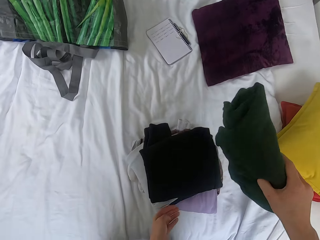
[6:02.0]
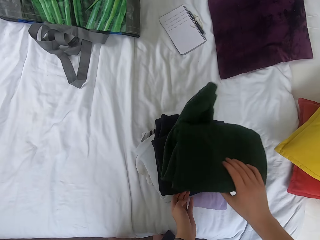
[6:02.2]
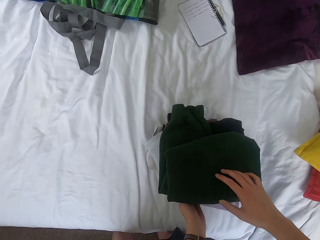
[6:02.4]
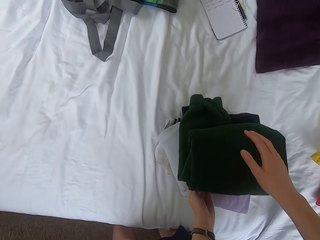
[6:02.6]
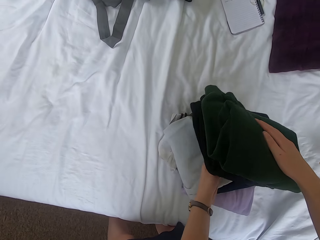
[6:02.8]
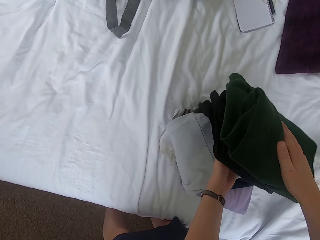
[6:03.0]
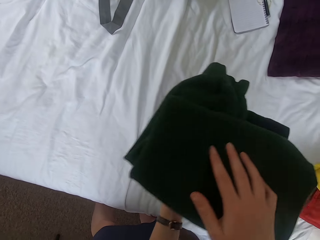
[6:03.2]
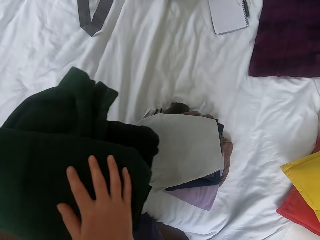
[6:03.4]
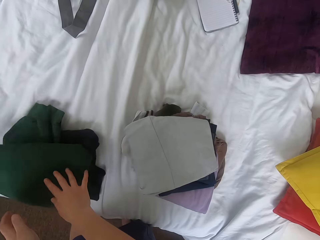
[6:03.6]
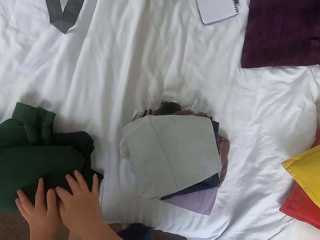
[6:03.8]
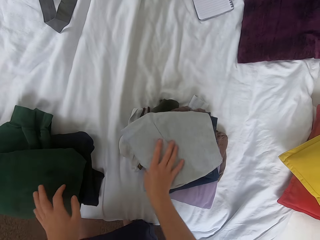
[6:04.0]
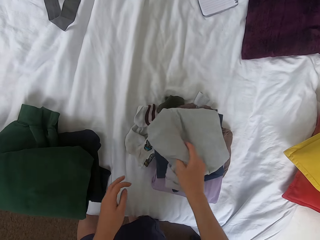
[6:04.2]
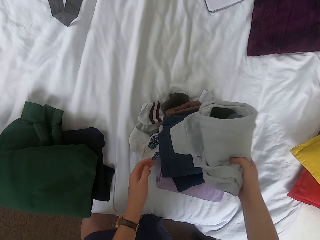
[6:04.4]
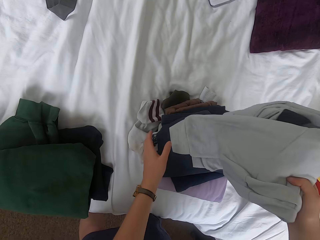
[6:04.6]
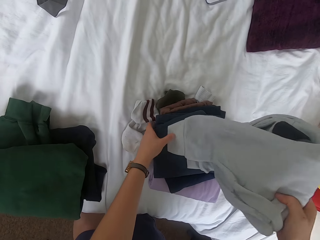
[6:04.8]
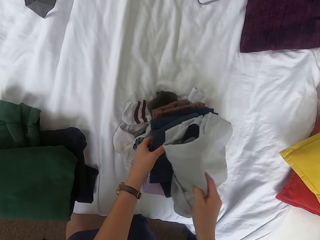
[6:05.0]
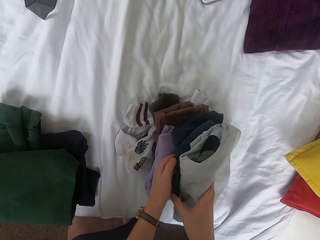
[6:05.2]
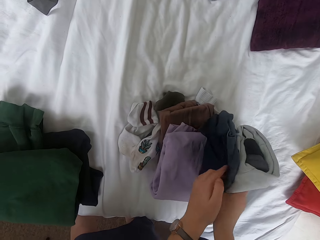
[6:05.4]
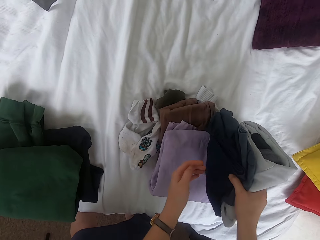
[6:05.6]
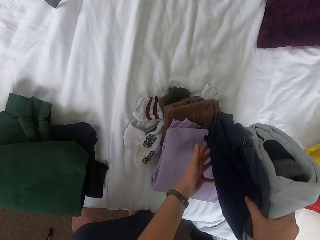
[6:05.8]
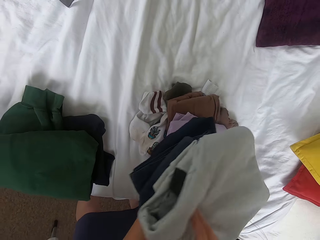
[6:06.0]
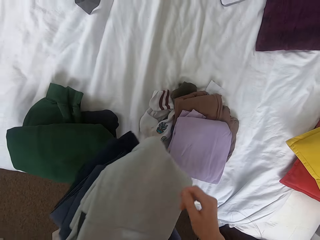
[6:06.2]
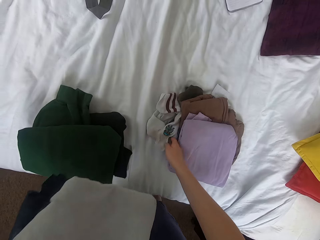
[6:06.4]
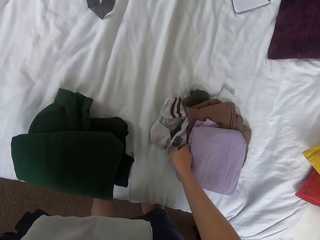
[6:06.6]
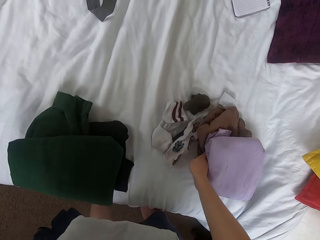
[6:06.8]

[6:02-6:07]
The camera wearer arranges folded clothes. They pick the cloth.

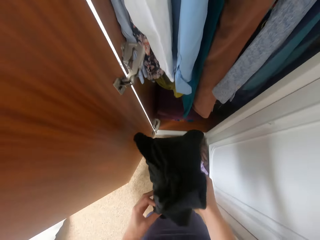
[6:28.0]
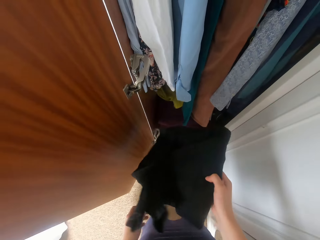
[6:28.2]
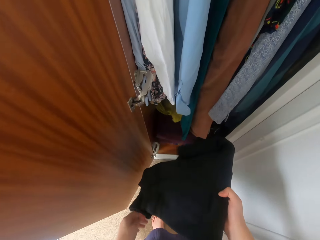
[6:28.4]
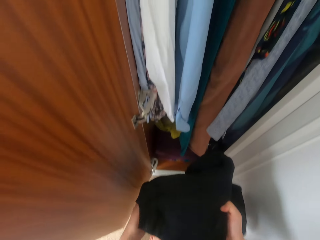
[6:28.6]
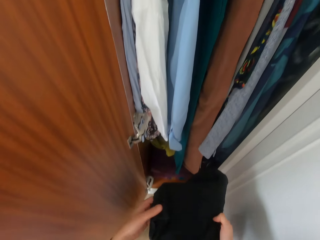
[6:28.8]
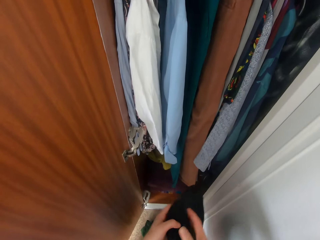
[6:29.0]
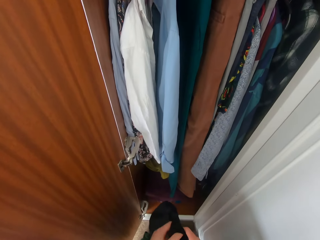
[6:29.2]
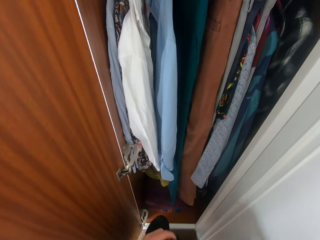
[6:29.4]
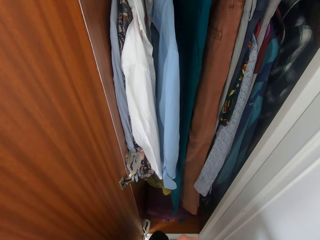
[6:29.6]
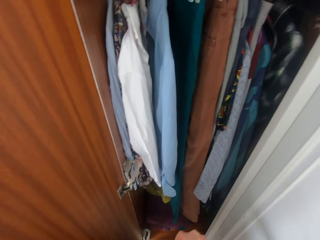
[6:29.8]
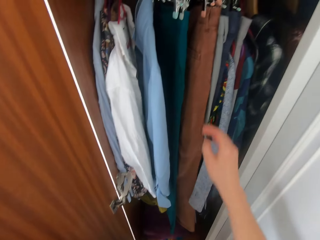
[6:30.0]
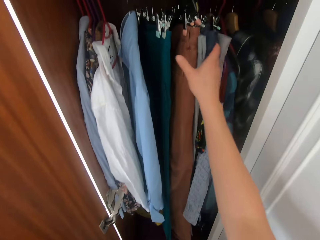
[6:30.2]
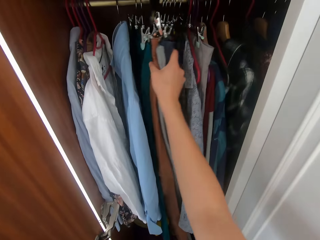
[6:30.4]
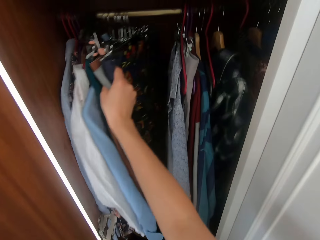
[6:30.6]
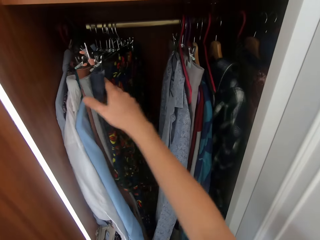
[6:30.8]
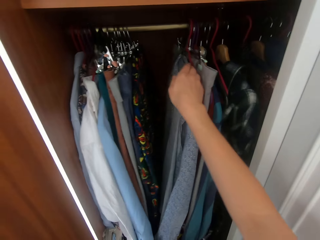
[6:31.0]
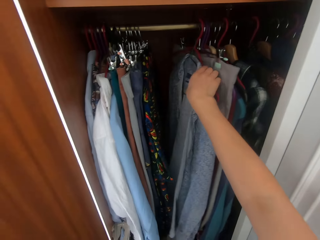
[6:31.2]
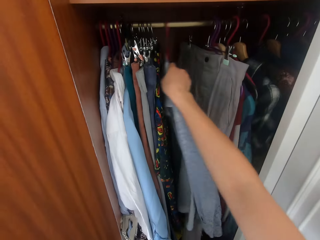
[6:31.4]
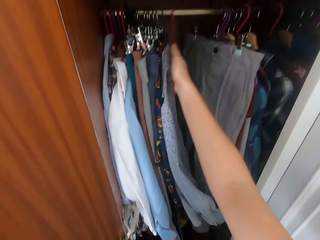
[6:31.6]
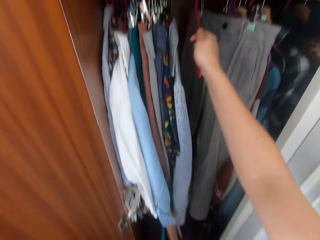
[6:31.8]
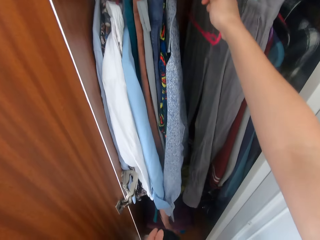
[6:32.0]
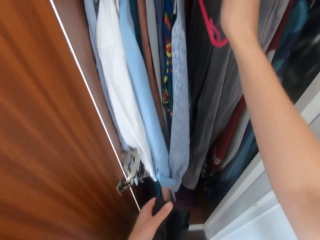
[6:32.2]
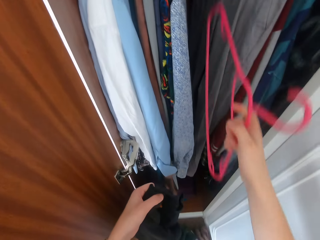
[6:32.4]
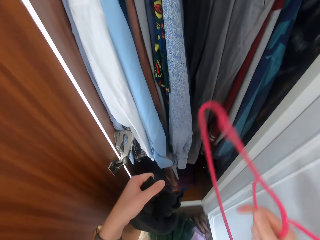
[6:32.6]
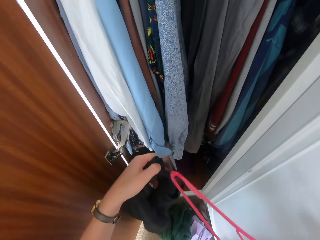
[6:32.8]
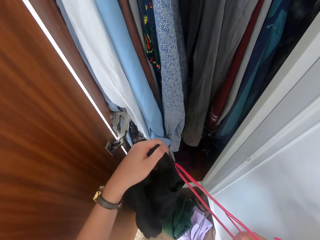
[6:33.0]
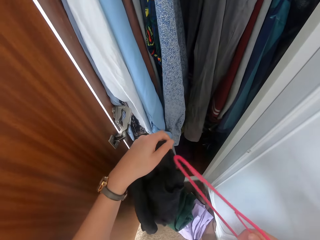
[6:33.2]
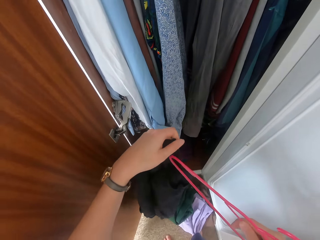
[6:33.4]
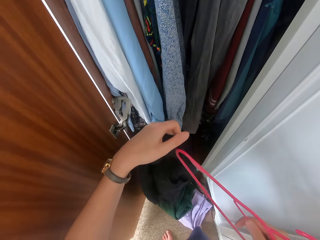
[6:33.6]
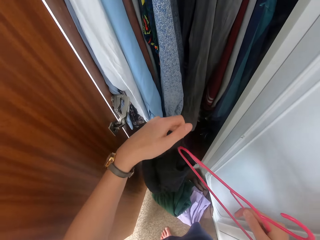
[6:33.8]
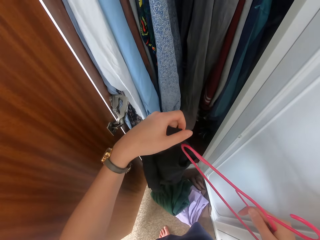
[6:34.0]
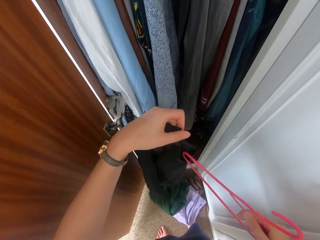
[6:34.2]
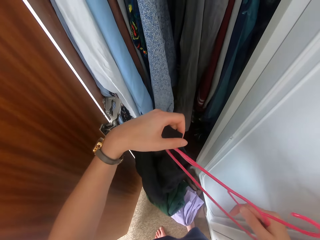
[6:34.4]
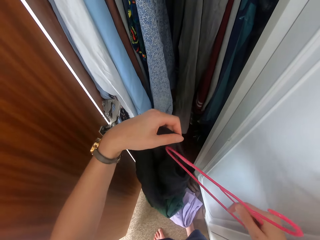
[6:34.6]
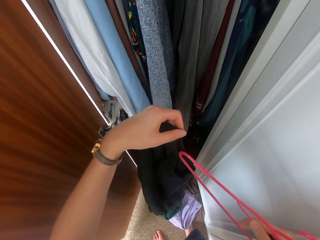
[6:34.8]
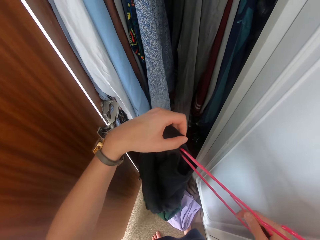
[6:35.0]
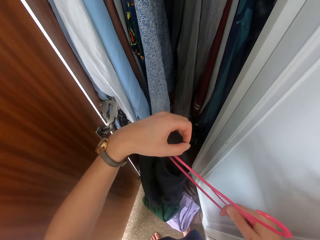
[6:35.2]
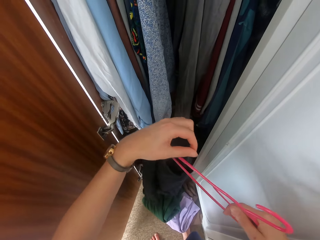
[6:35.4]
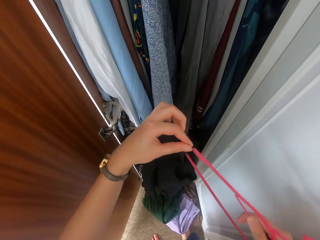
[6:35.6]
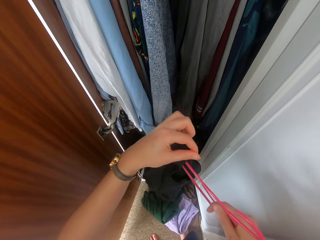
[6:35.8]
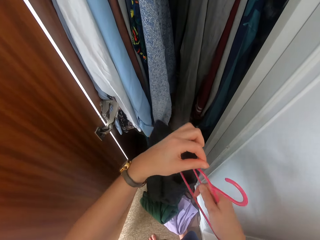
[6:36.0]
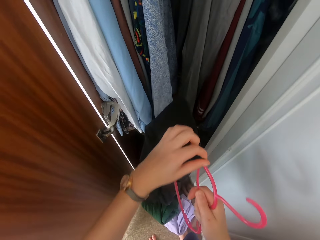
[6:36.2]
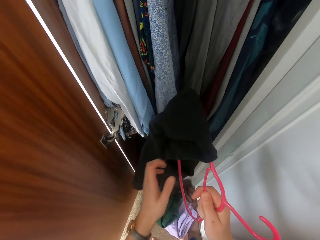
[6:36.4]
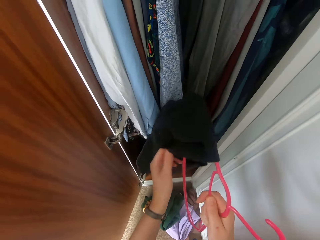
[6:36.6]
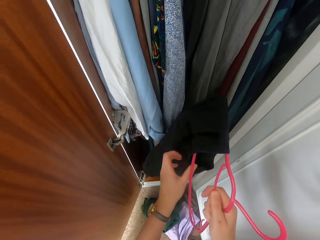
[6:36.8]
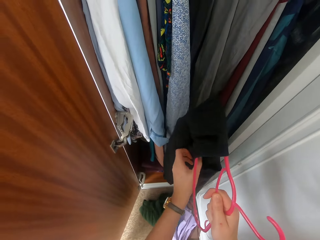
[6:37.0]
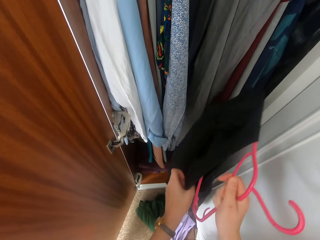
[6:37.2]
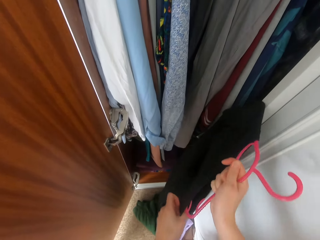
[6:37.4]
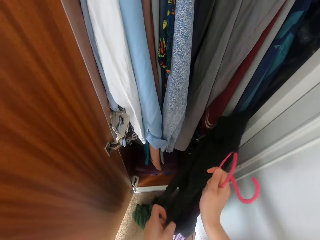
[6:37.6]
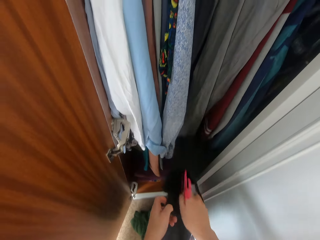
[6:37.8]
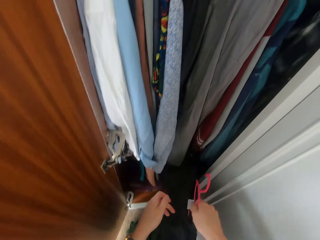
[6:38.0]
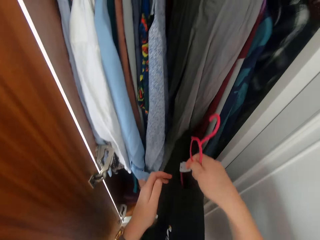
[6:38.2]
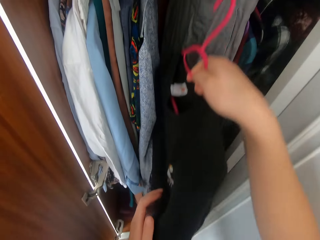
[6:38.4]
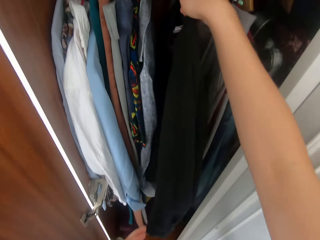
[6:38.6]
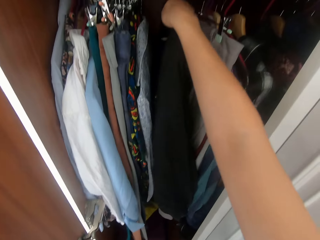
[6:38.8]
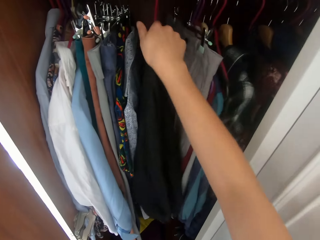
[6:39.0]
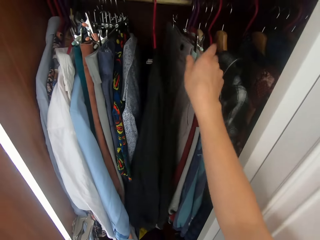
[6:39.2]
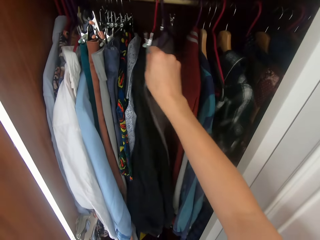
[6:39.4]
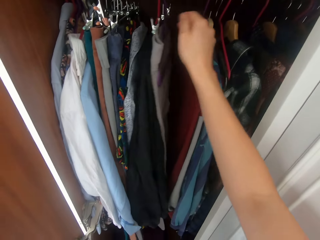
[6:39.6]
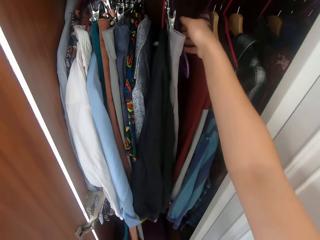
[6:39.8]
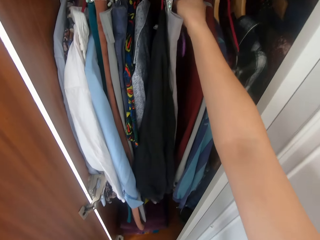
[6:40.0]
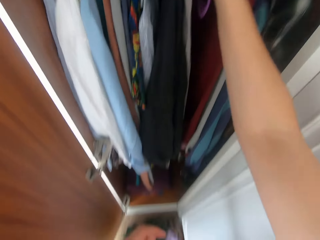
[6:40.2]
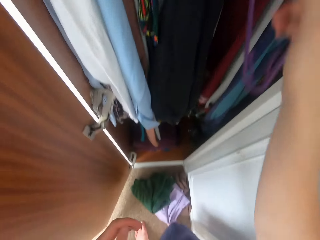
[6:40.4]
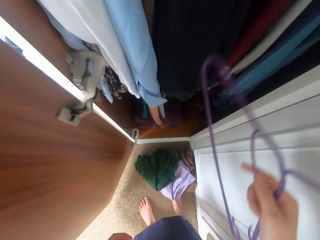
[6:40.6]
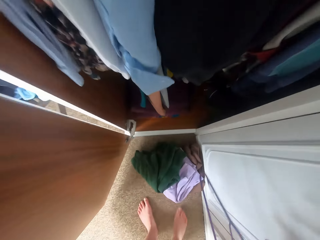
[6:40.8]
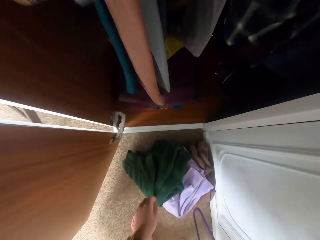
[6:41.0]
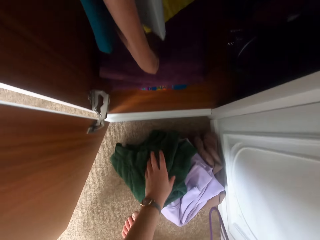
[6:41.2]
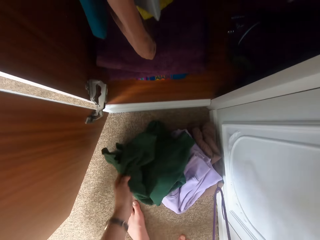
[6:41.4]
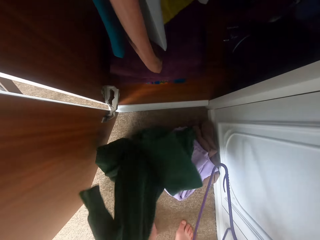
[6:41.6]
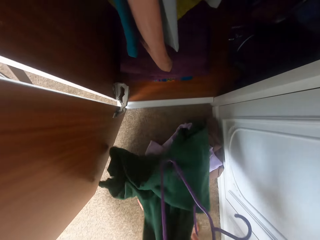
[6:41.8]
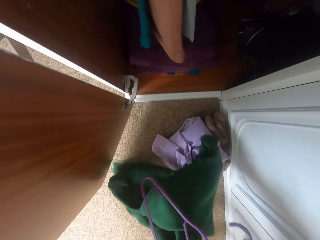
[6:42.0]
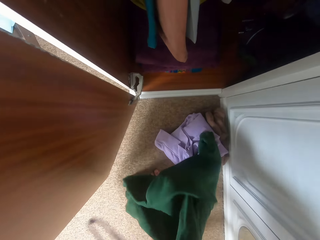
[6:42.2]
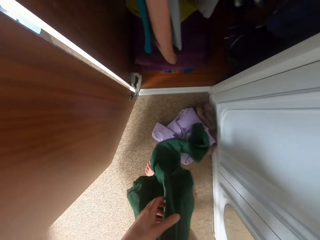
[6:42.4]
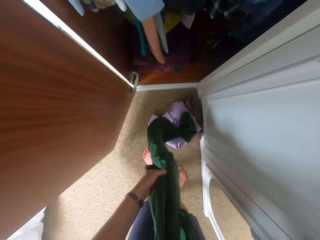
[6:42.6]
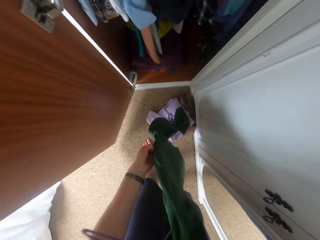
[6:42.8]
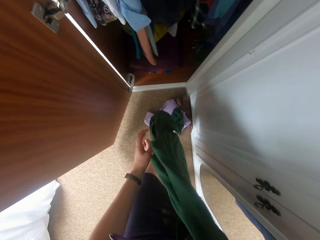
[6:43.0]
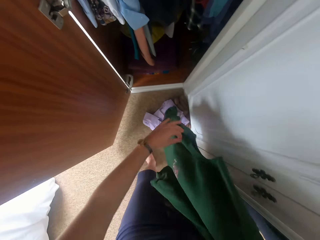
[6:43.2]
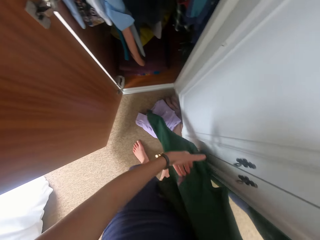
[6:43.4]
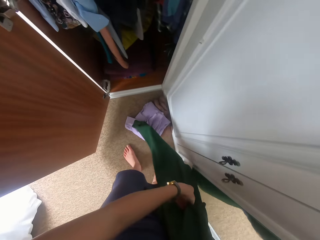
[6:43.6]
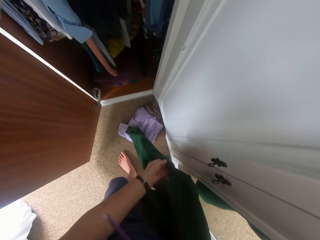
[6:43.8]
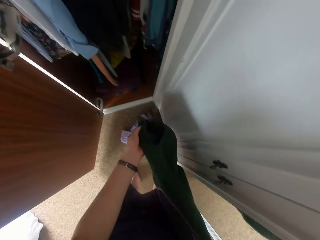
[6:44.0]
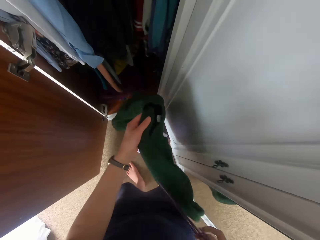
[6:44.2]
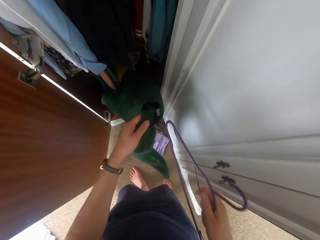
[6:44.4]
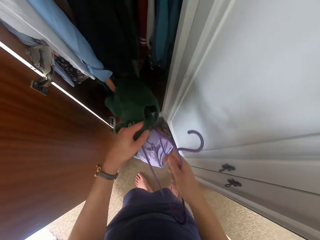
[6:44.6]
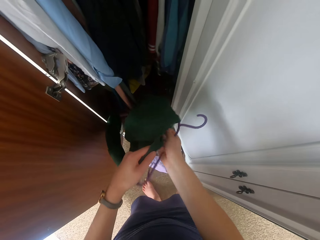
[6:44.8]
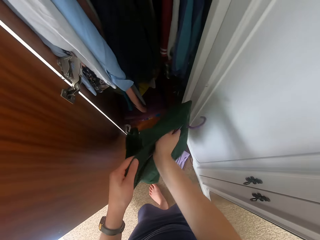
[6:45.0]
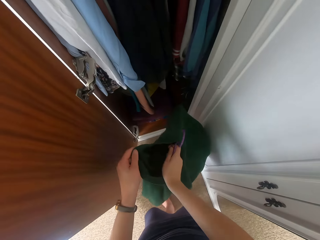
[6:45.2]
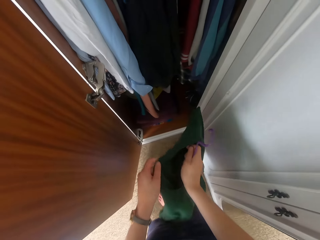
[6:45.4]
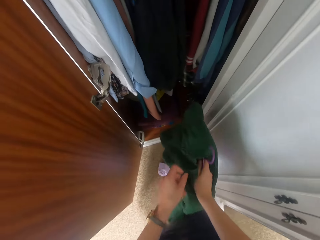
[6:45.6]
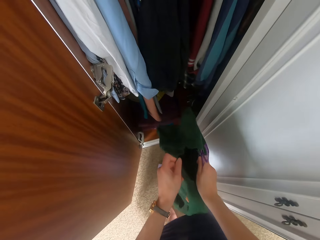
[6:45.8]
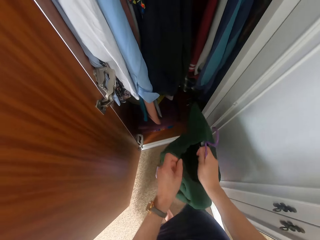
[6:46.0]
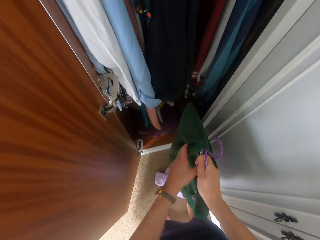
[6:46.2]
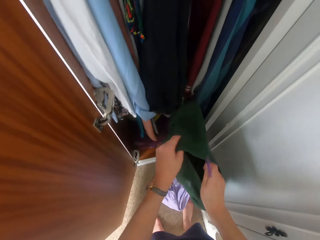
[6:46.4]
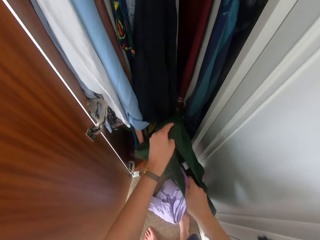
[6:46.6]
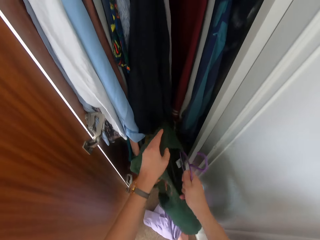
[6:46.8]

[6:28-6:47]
The camera wearer folds the cloth. They move the clothes. They put the clothes on a hanger. They put the cloth in the wardrobe. They pick a hanger. They put the cloth in the hanger.
